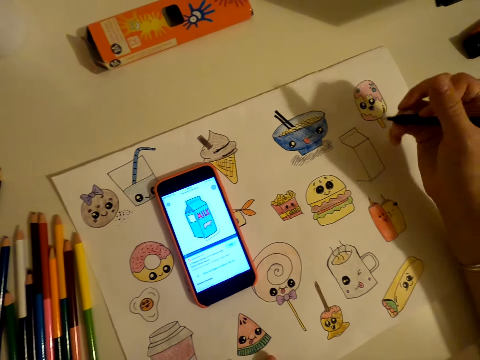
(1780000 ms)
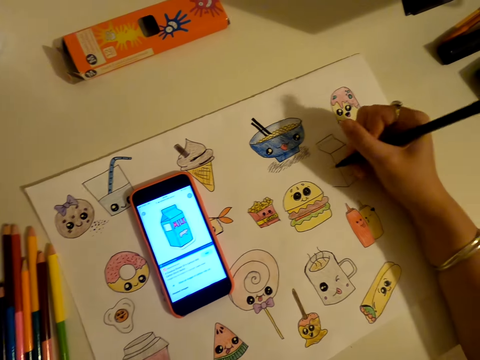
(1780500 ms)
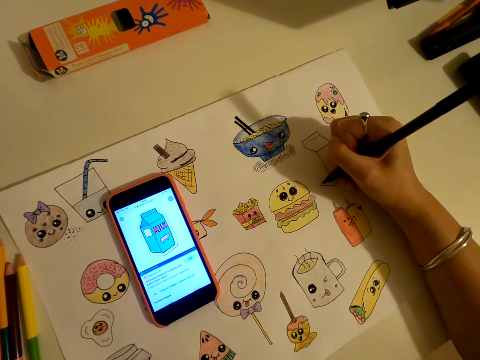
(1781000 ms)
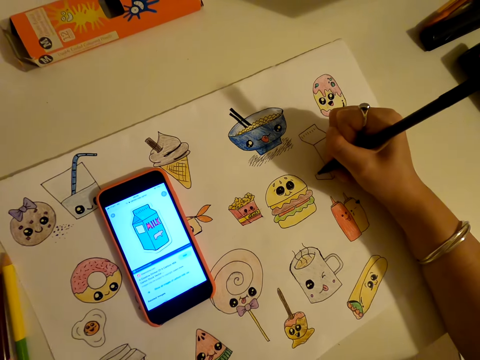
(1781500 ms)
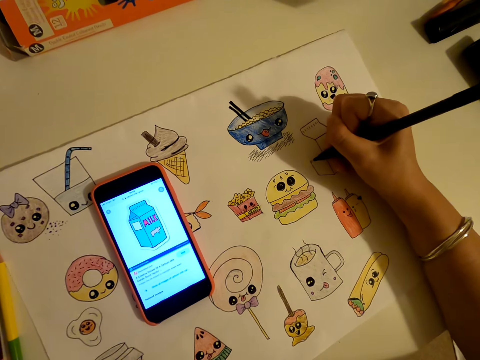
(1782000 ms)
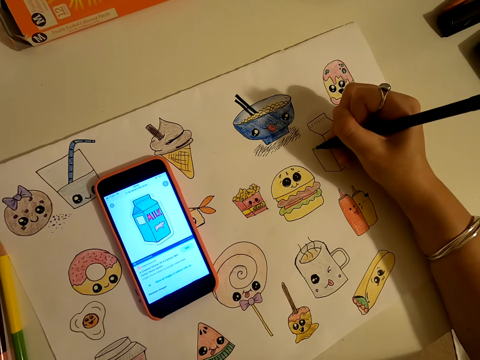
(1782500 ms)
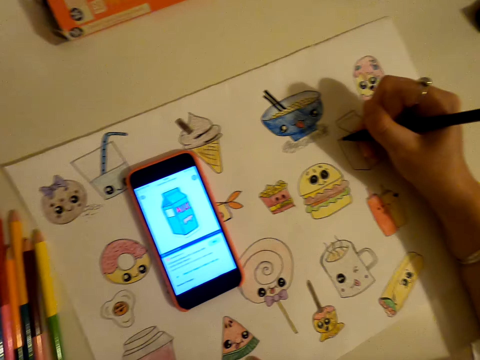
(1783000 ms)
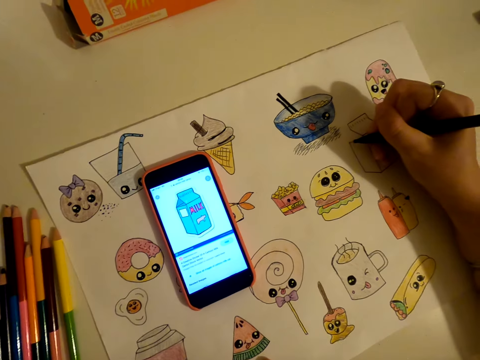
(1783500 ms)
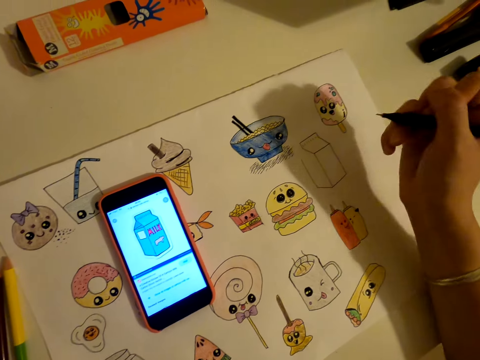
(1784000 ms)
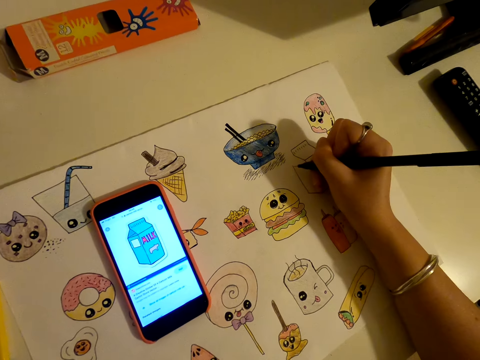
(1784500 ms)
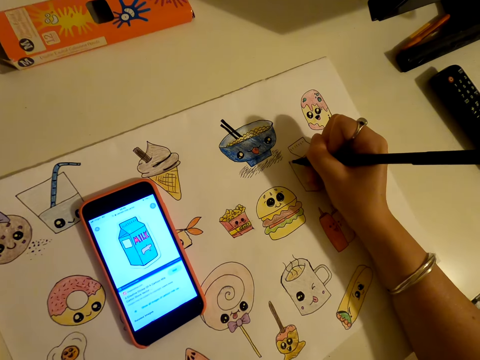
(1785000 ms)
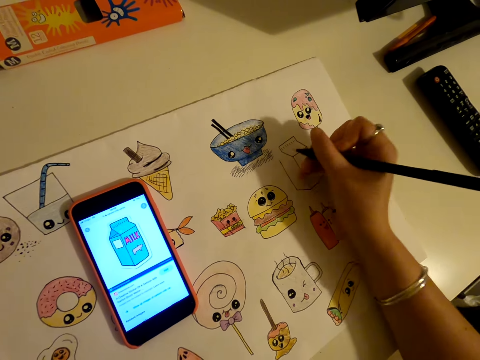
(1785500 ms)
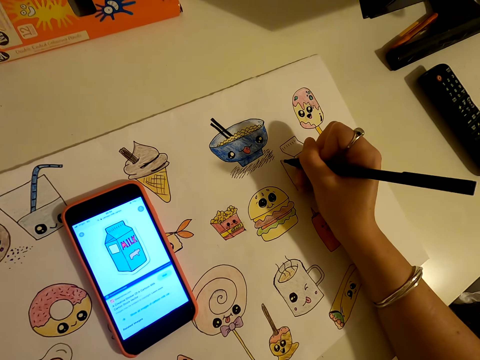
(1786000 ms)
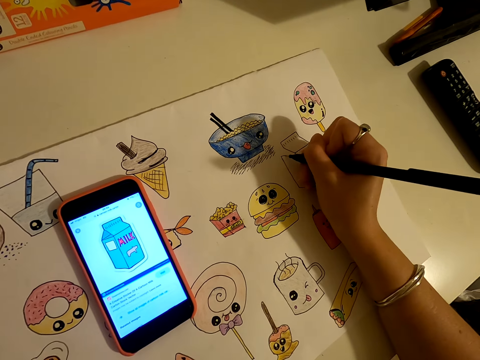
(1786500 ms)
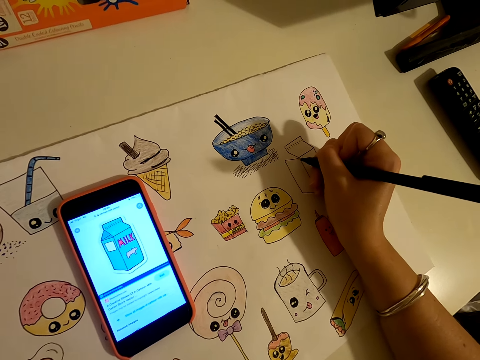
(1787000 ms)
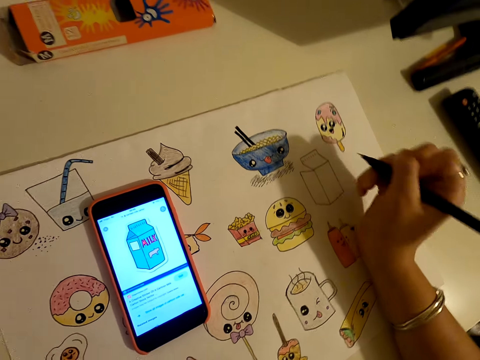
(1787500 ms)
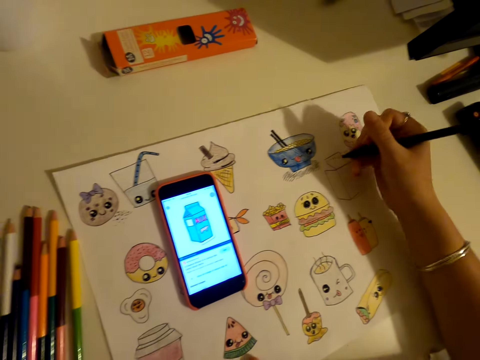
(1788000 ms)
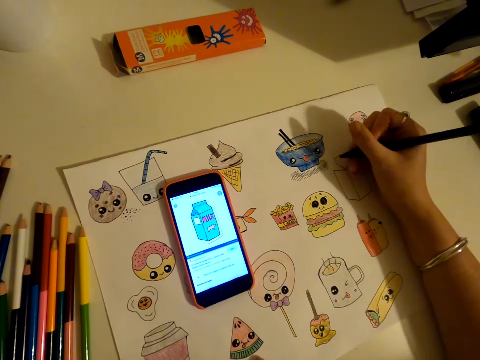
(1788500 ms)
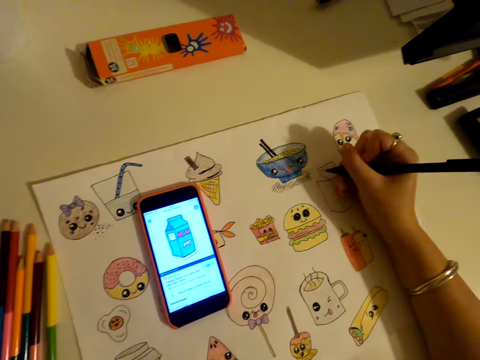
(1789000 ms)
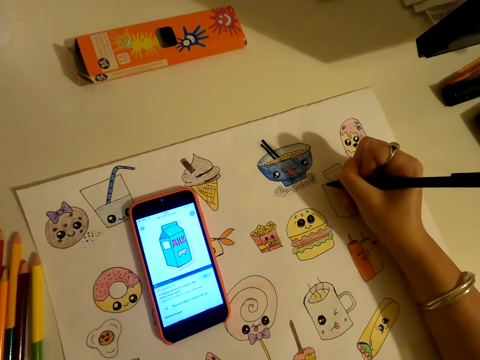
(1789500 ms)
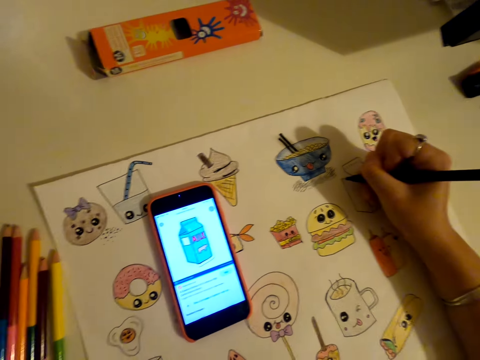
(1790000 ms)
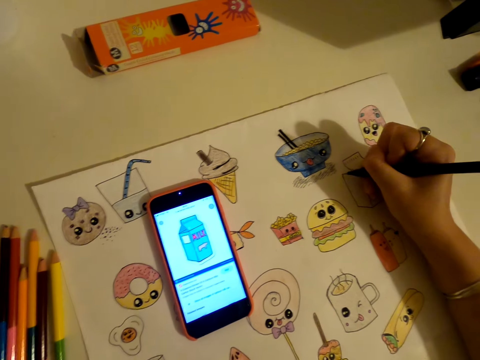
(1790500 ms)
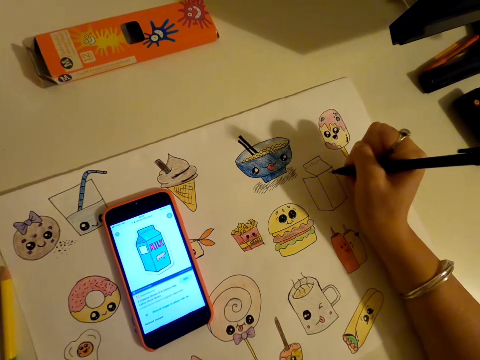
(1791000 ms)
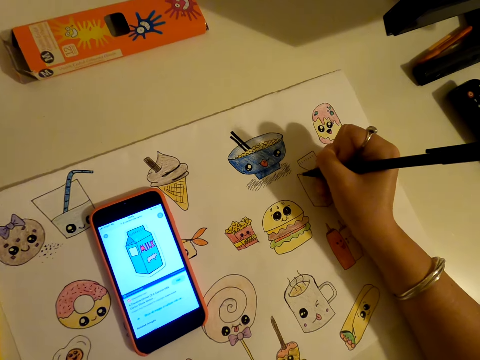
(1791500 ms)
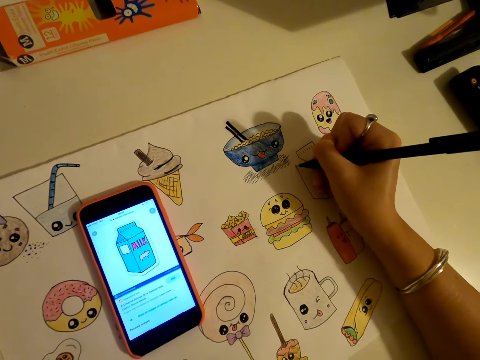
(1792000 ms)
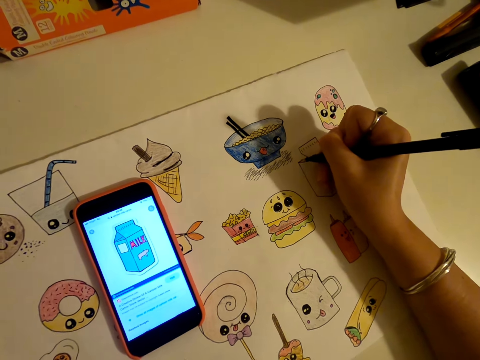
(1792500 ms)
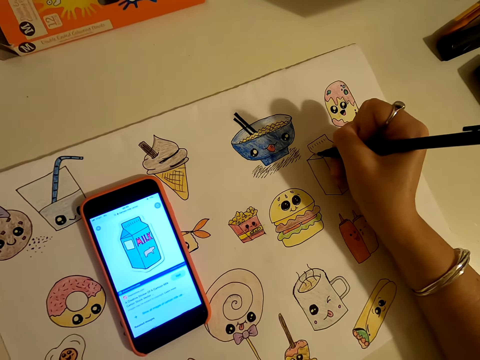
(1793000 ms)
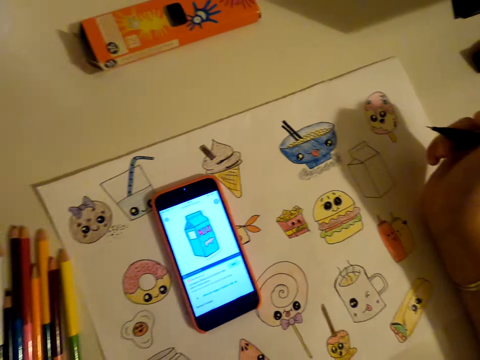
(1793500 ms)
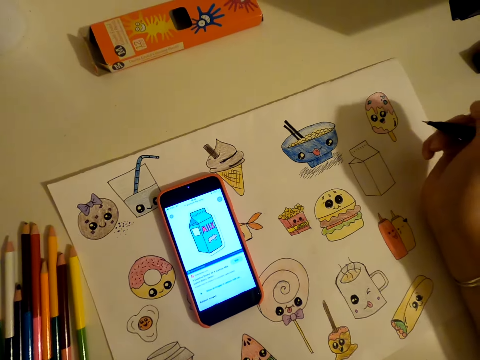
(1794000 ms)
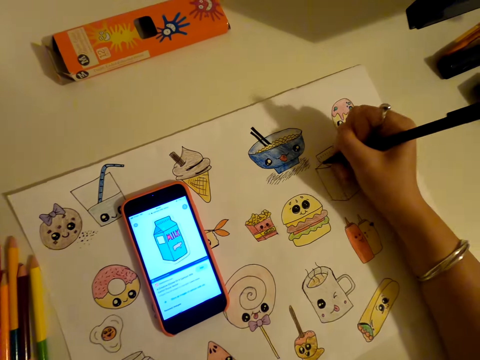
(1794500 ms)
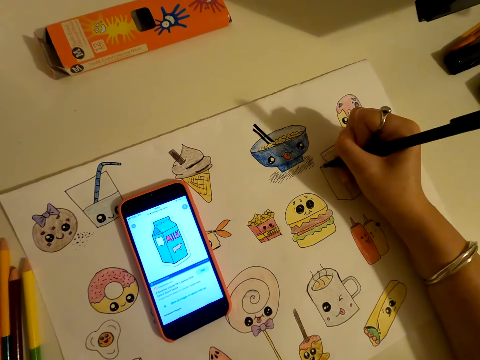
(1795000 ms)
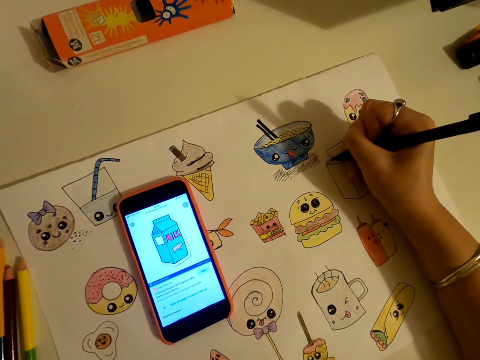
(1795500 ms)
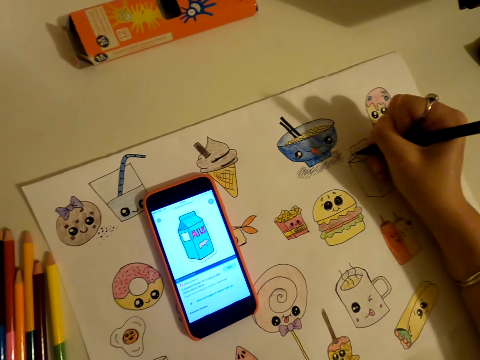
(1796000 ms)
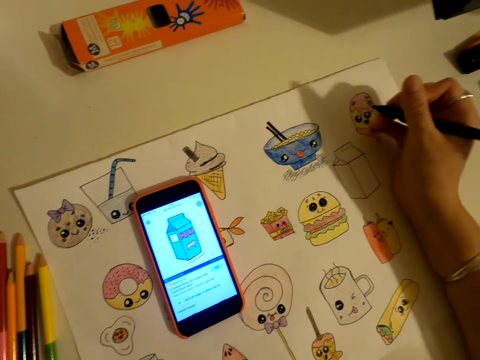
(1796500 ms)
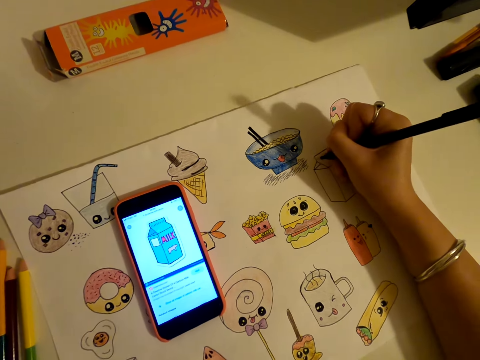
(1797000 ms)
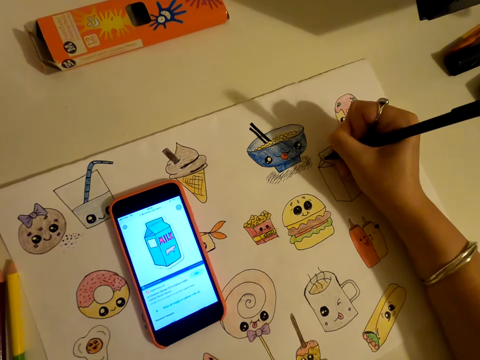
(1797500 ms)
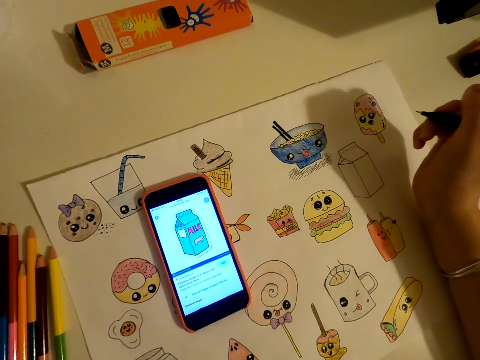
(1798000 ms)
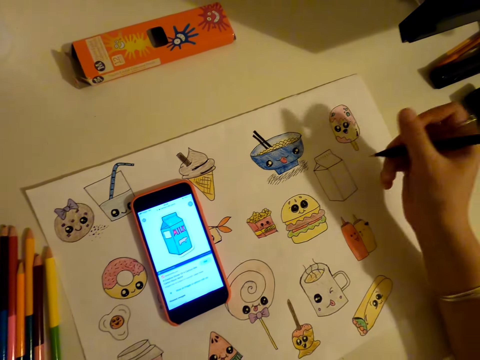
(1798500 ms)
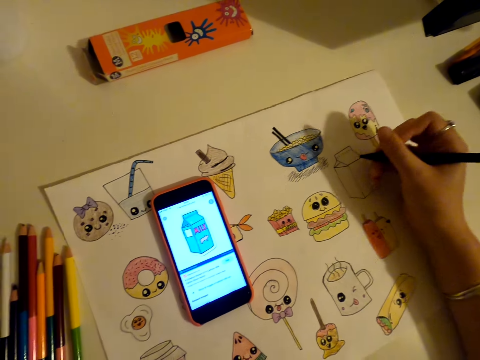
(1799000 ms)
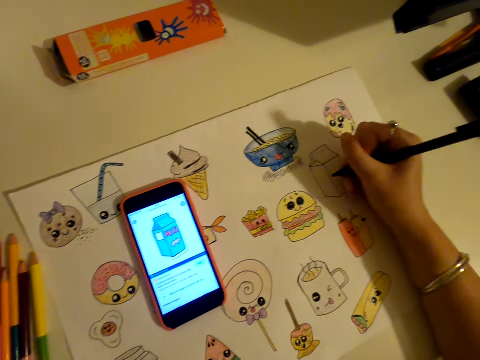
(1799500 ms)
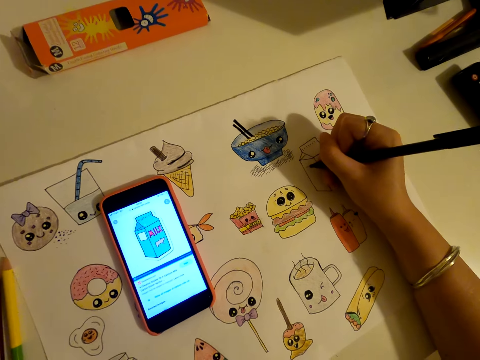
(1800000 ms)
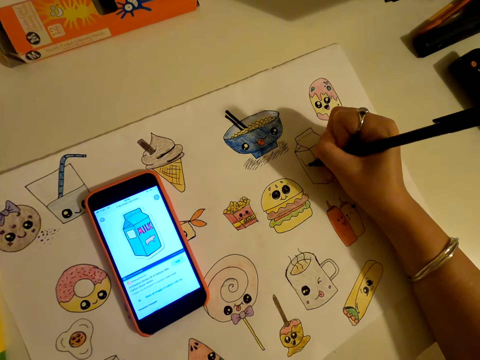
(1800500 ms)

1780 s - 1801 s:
The camera wearer looks at the phone. They draw on the piece of paper.

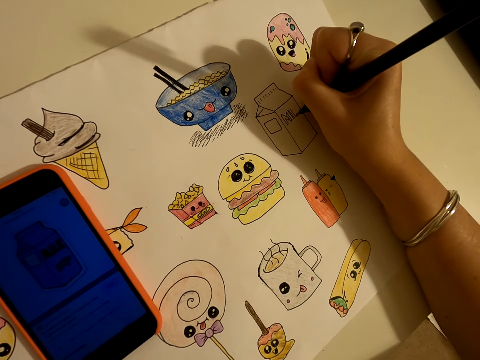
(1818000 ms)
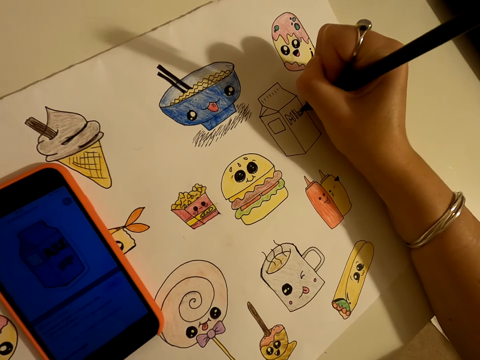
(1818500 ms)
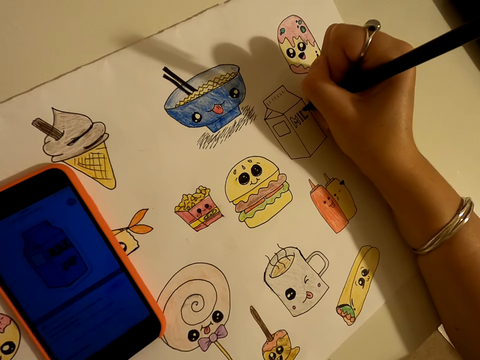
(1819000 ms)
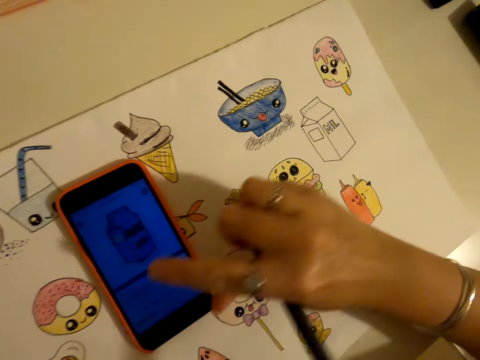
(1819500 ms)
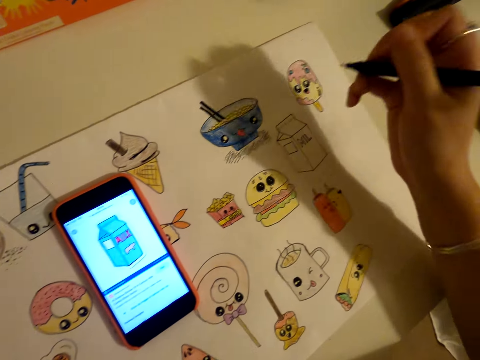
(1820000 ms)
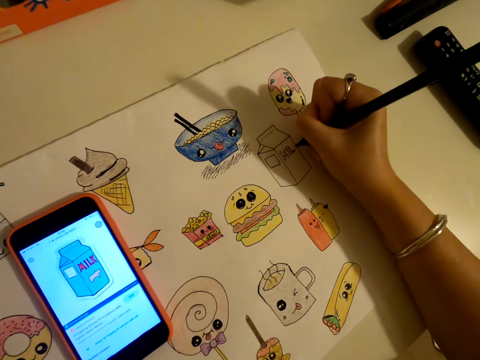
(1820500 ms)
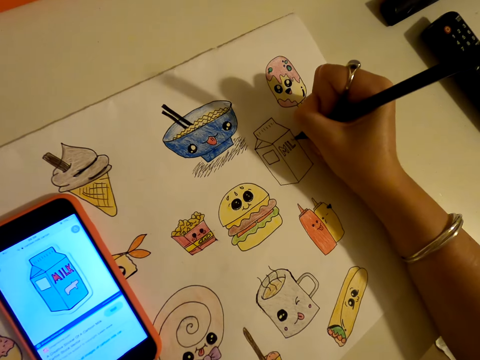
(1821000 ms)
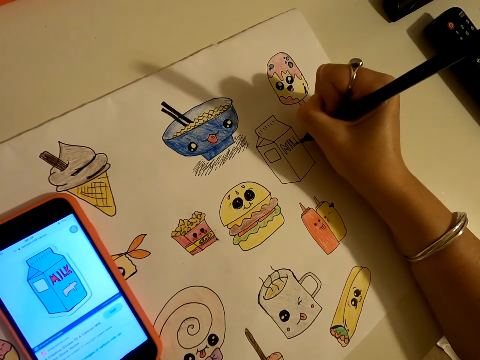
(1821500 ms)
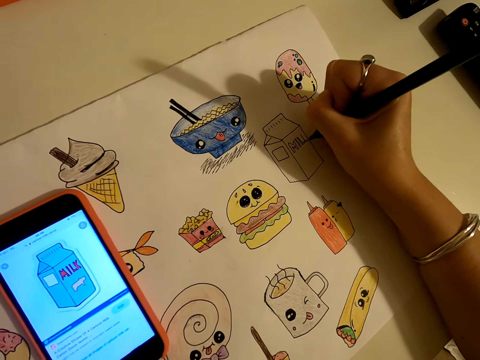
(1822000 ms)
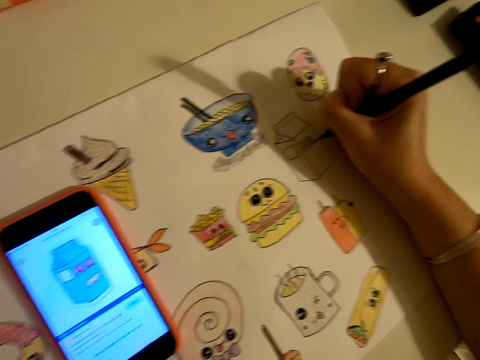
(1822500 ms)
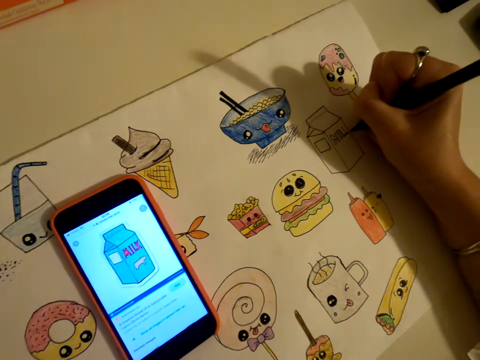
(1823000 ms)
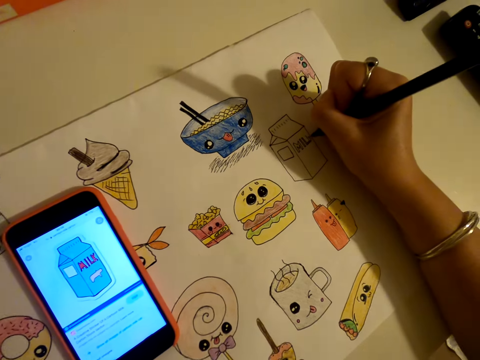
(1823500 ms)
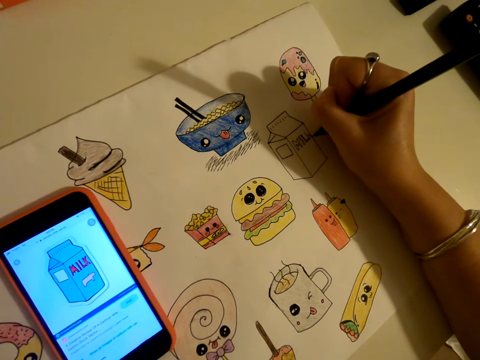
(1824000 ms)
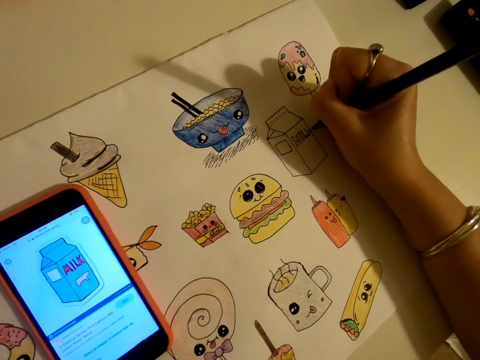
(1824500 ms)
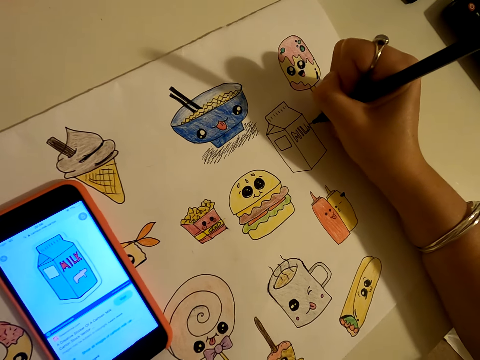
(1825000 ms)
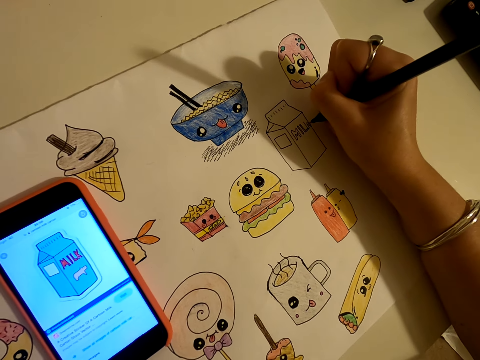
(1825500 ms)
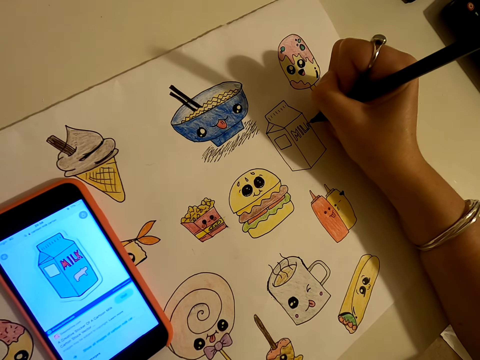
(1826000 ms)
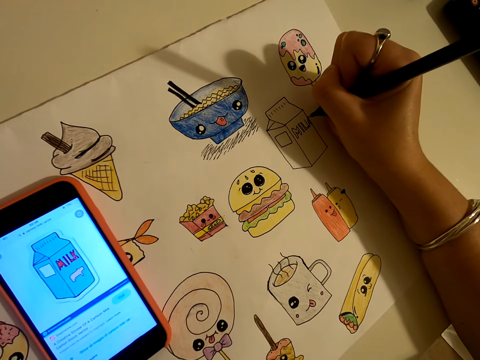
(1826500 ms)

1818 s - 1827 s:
The camera wearer taps on the phone. They draw on the piece of paper.
